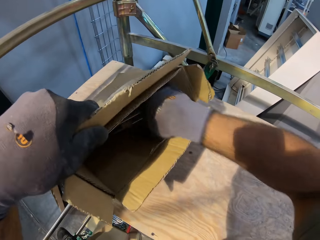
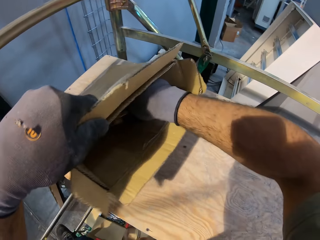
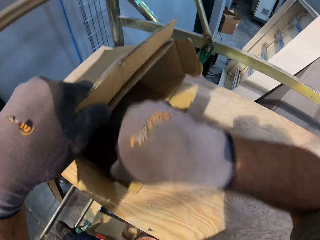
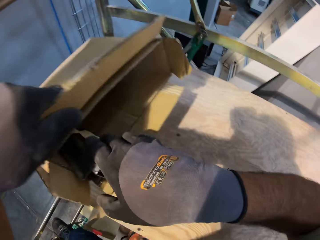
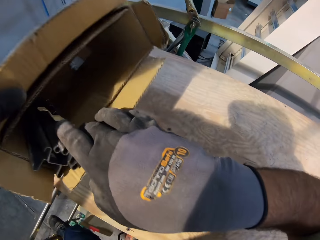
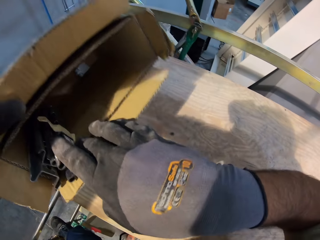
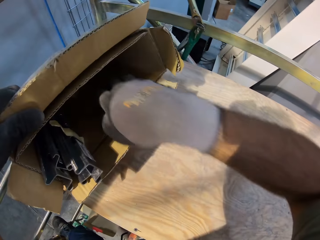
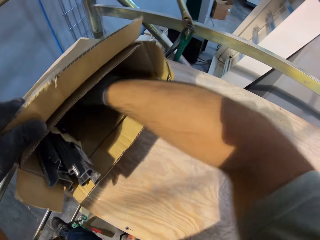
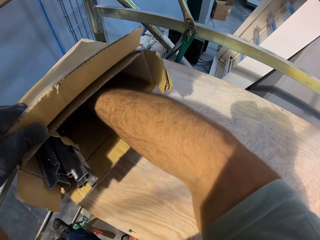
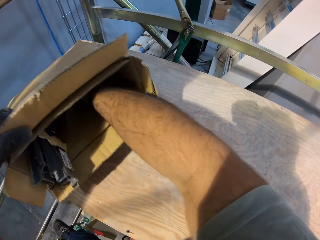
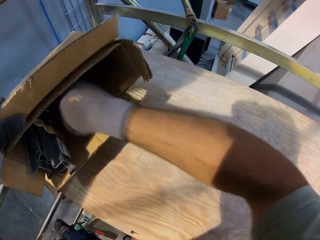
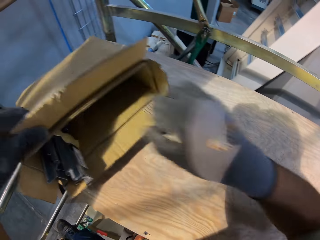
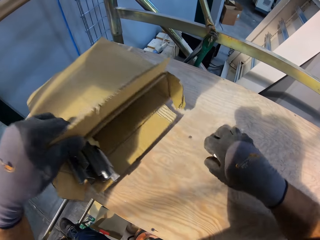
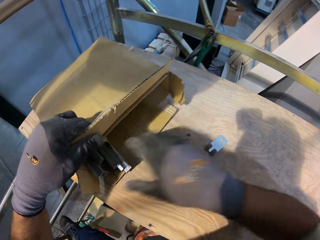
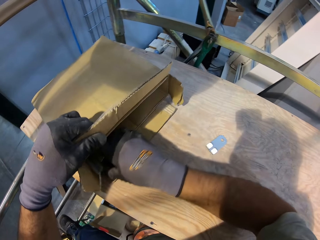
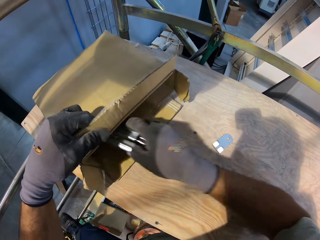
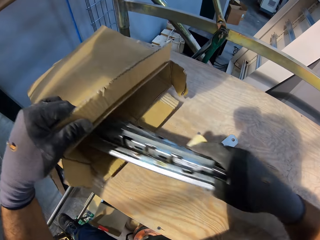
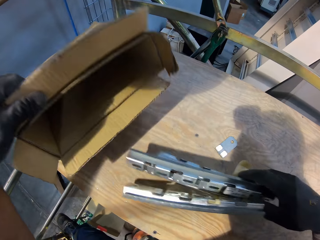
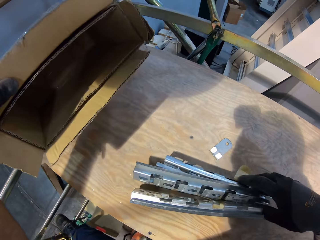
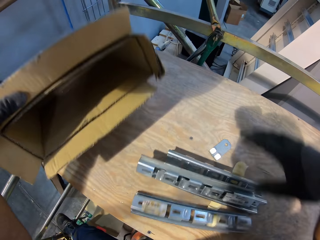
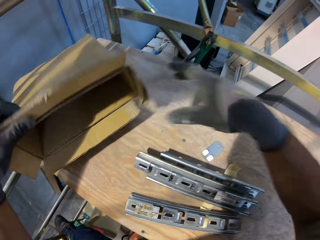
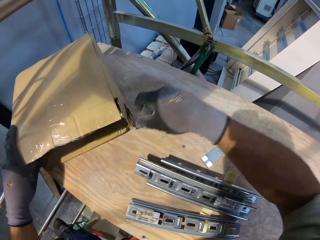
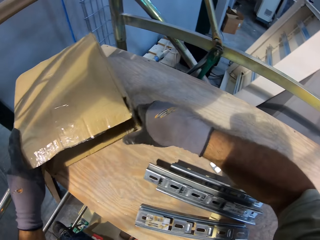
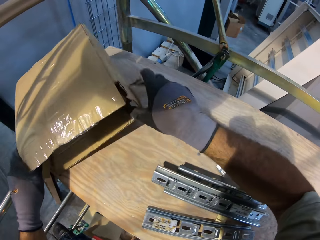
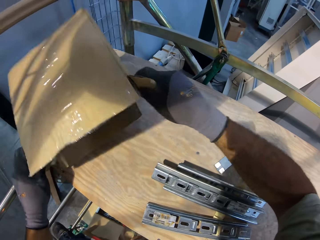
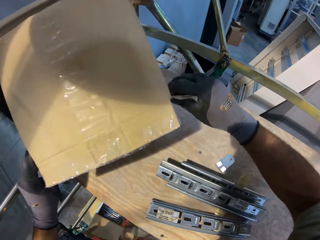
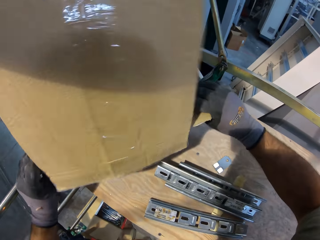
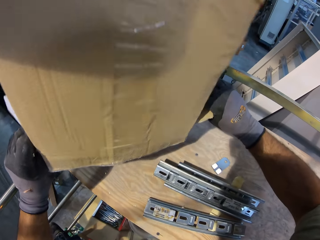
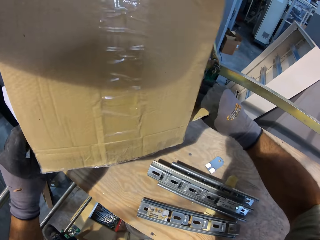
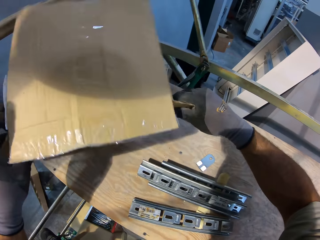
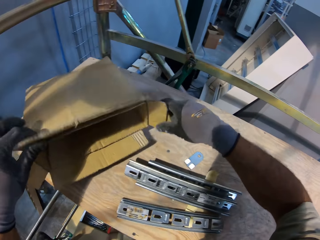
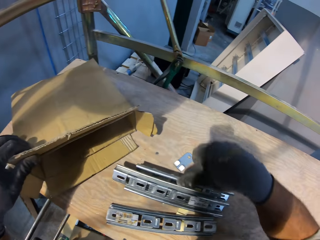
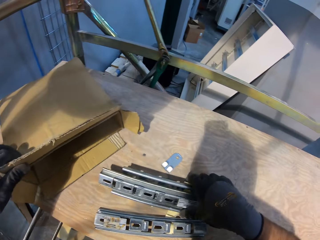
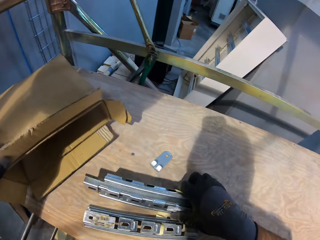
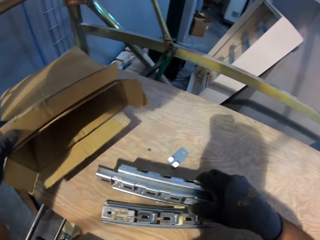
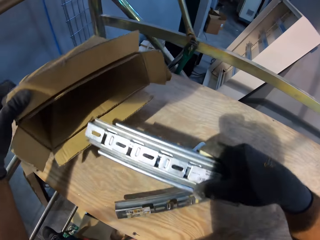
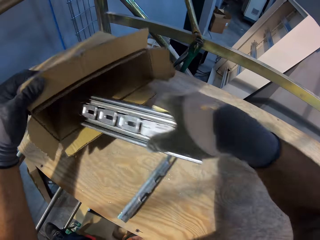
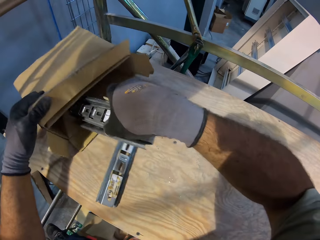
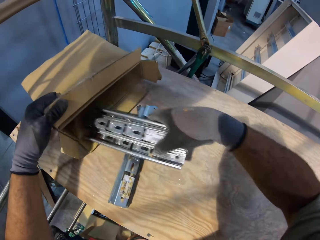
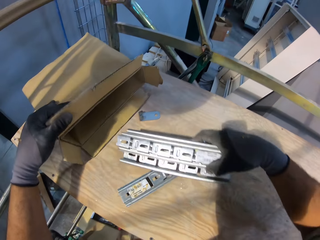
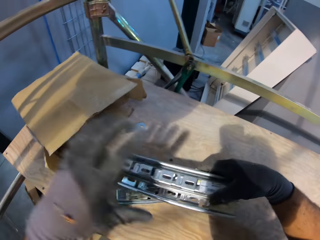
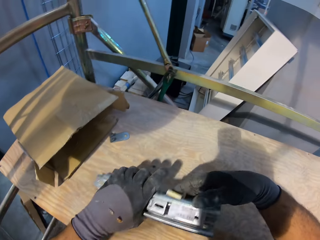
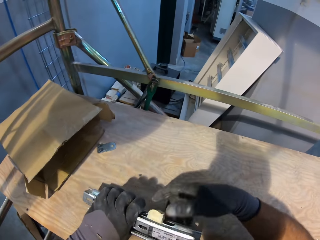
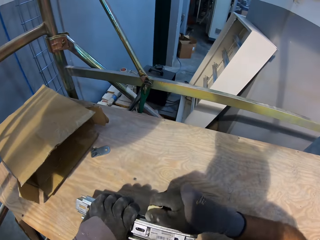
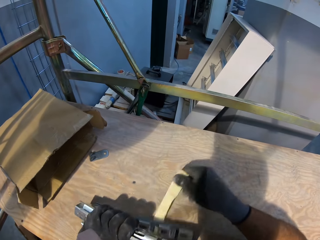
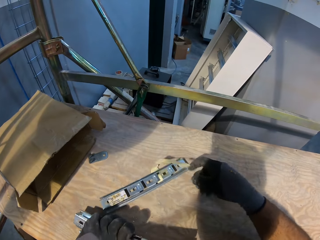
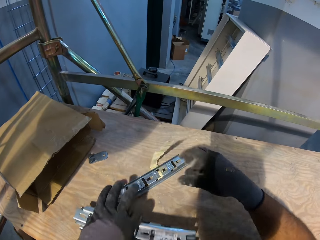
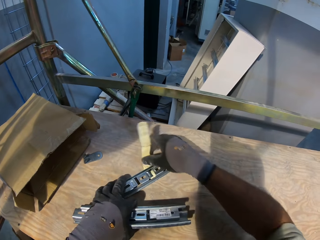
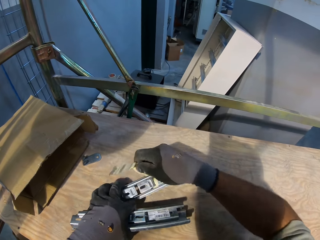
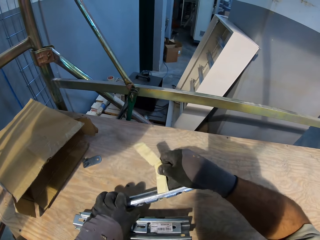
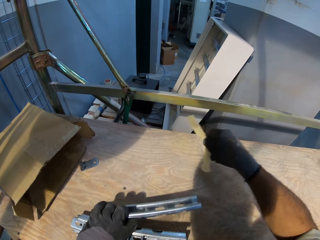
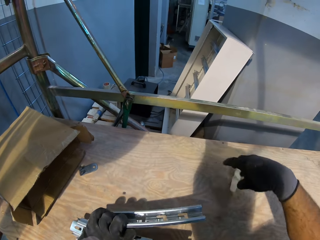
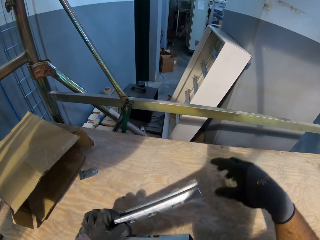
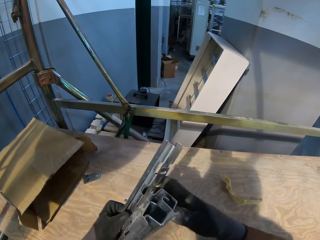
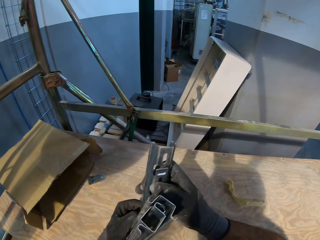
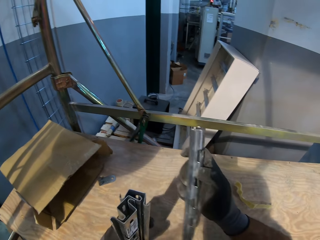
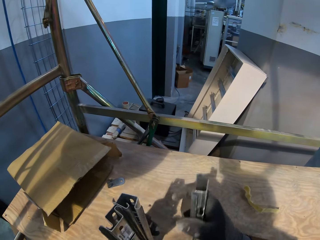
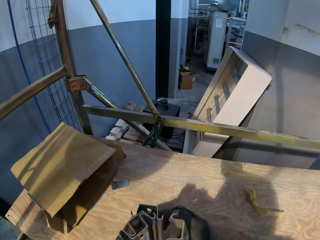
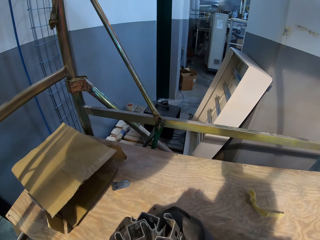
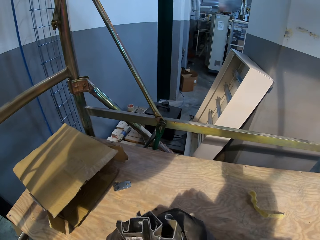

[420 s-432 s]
The camera wearer looks in the box. They pick up the metals. They put down something. They turn the box upside down. They insert back the metals into the carton box. They put down the box. They put something in the box.

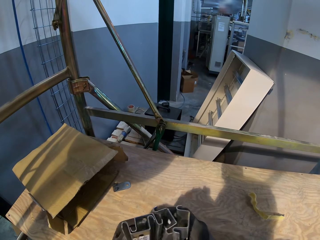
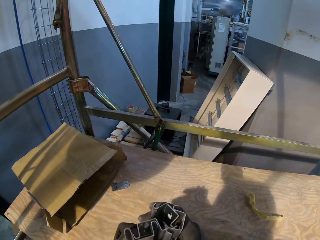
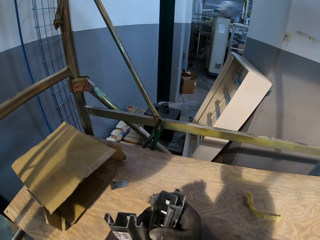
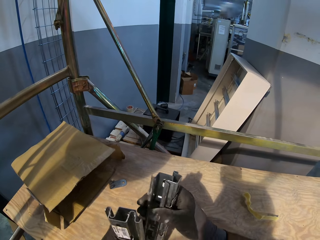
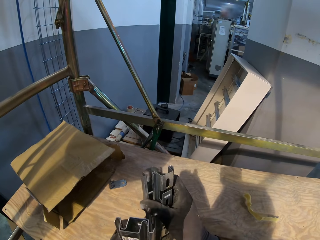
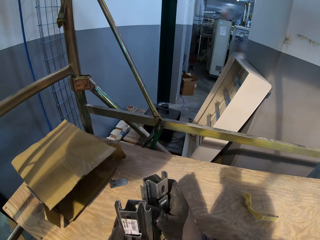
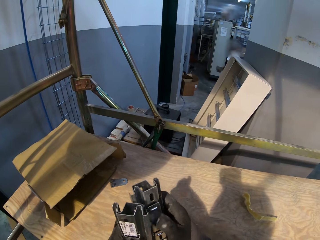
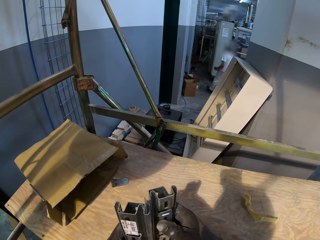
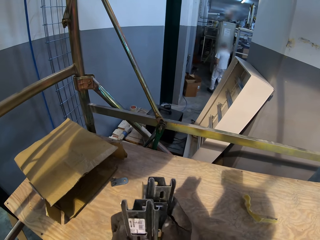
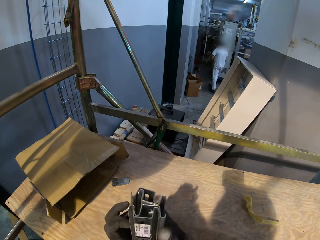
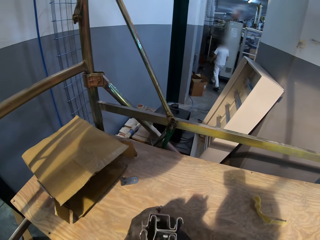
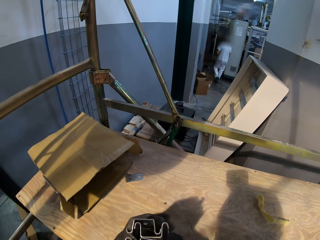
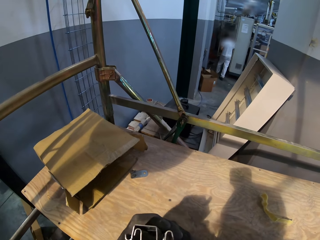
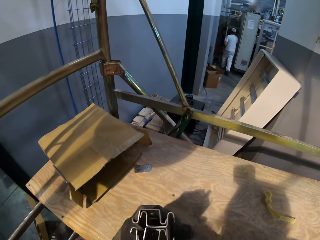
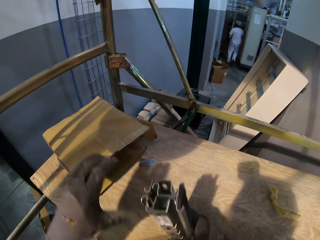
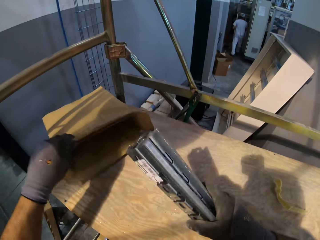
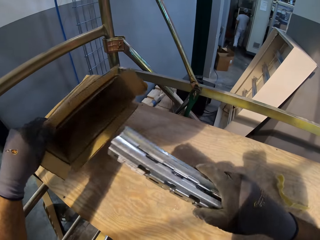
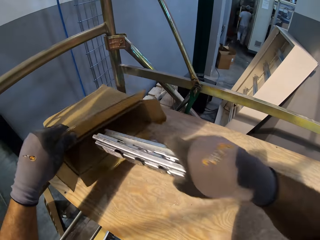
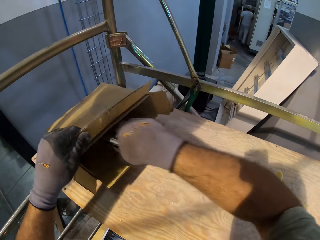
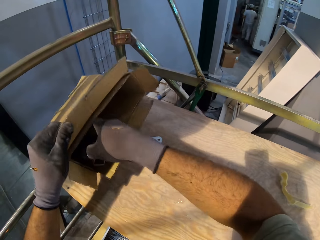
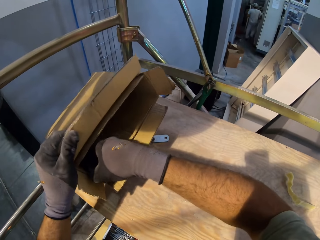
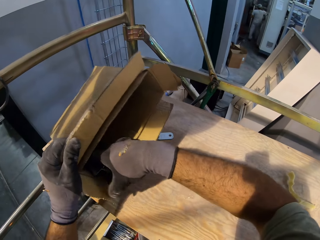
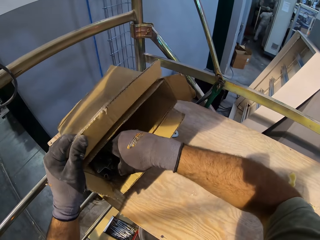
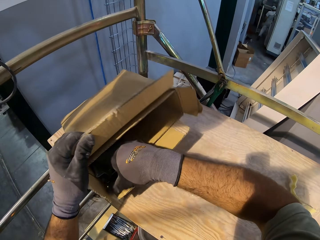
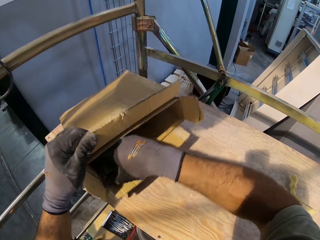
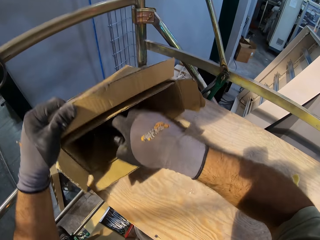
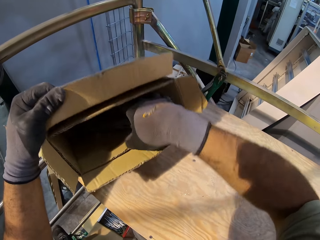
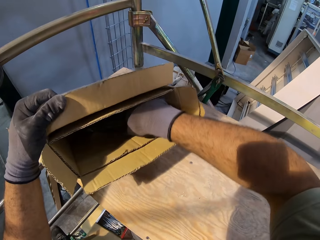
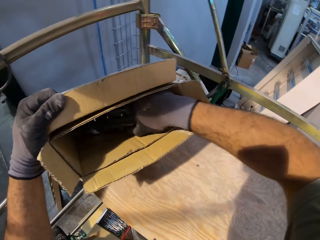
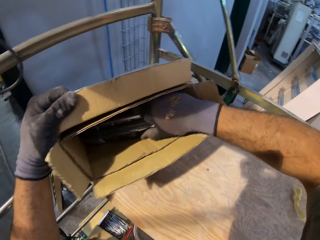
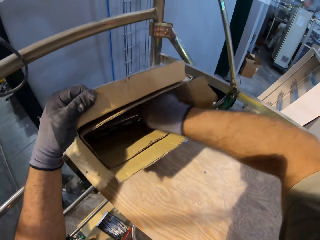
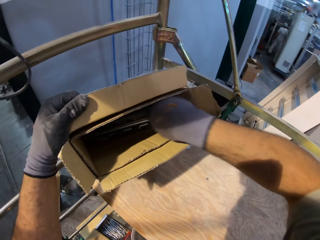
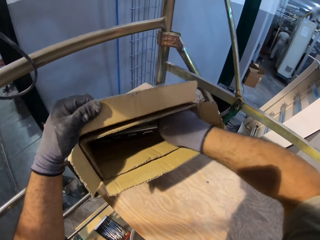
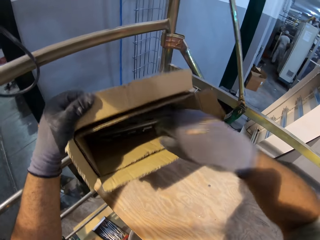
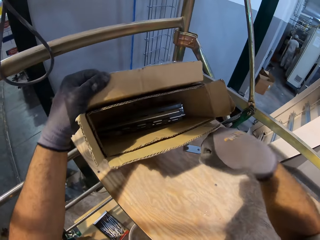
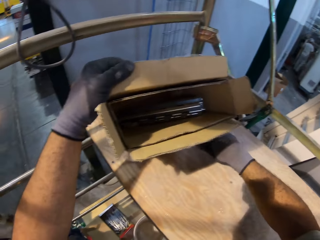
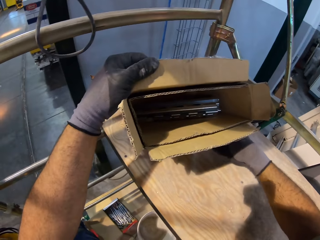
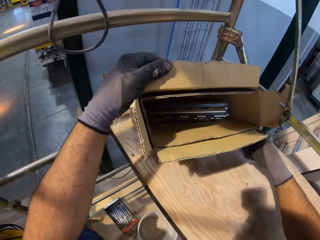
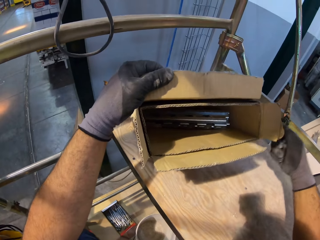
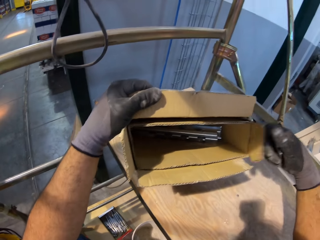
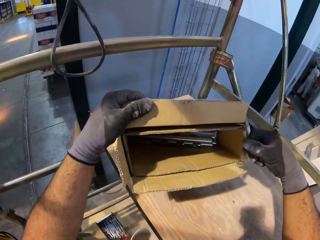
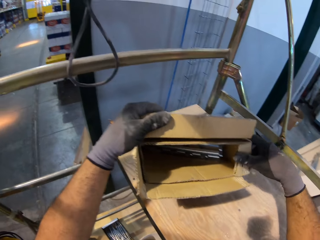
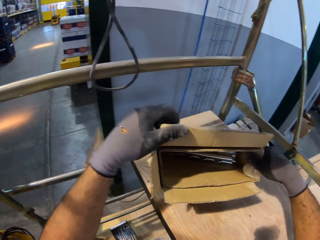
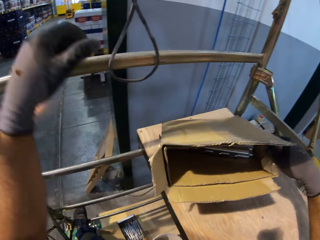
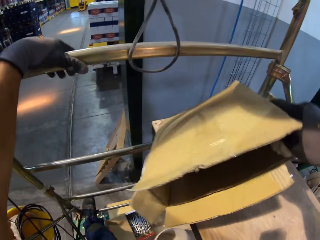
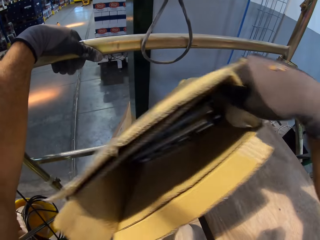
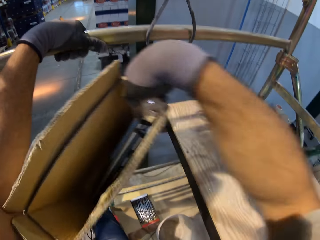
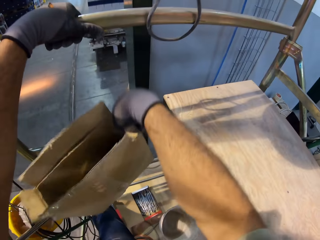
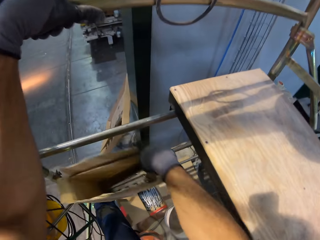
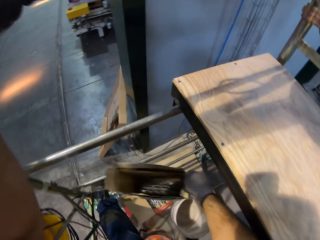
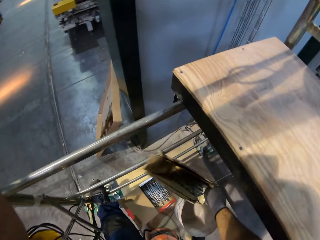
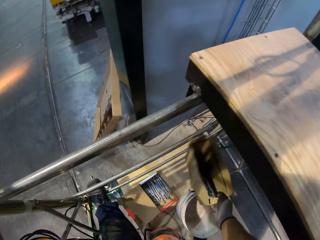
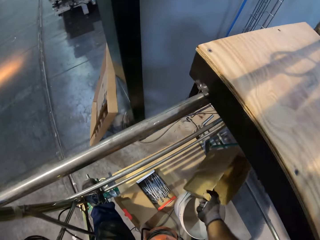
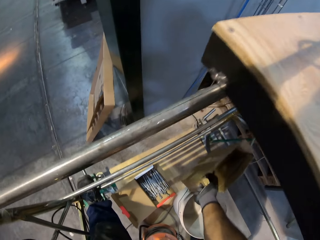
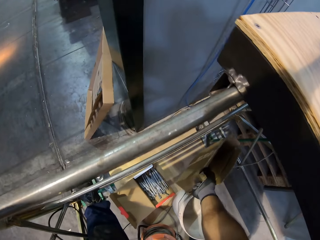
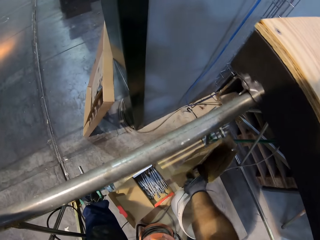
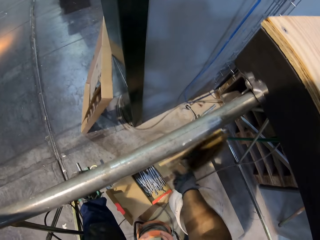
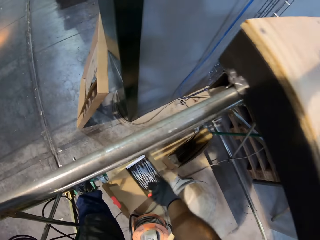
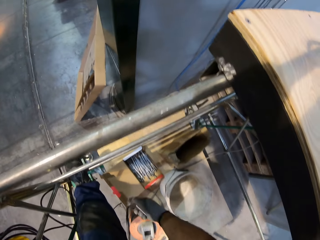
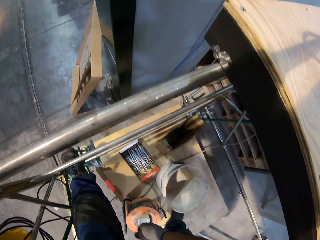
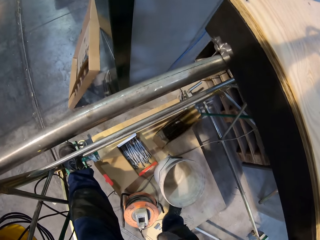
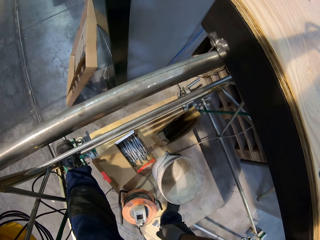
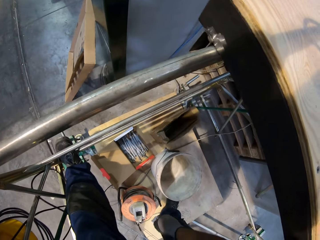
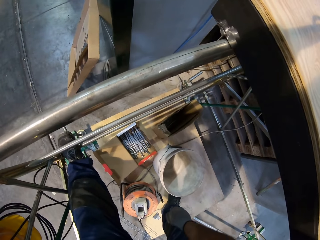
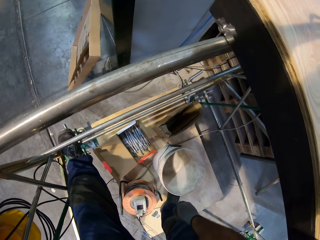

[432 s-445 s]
The camera wearer takes the metal. They put back the carton box.
